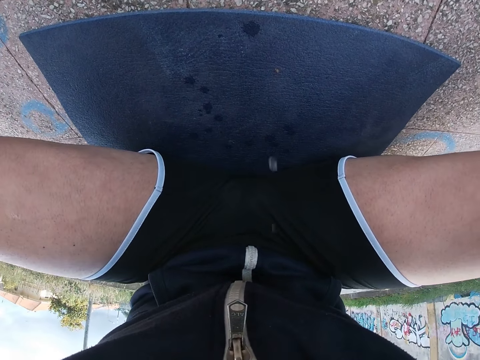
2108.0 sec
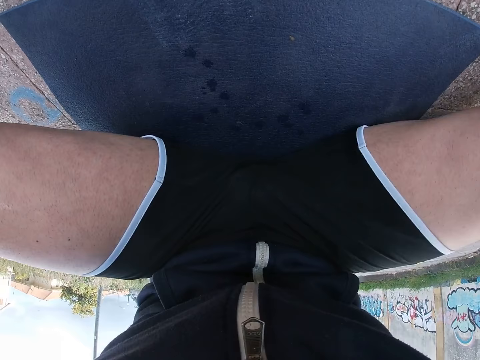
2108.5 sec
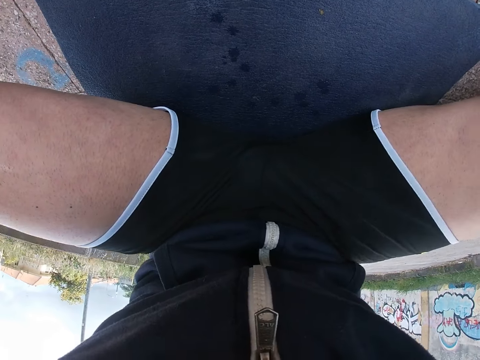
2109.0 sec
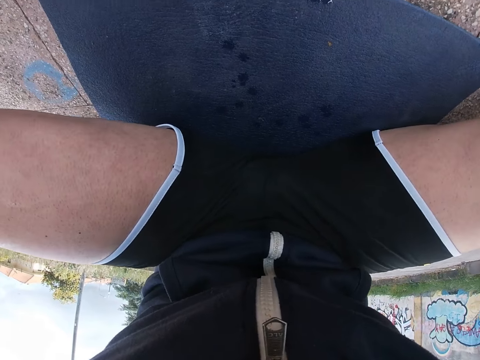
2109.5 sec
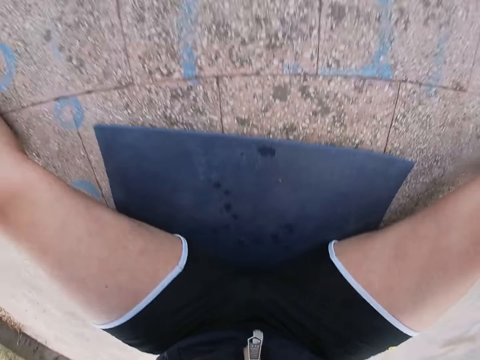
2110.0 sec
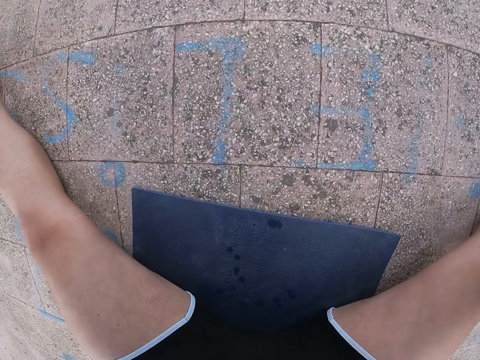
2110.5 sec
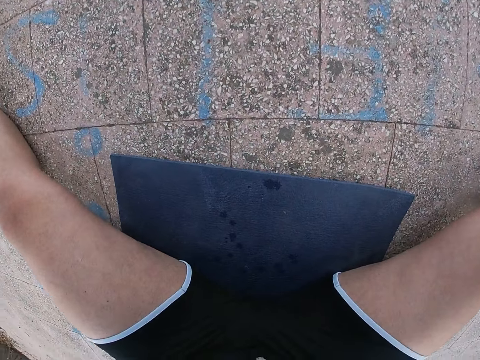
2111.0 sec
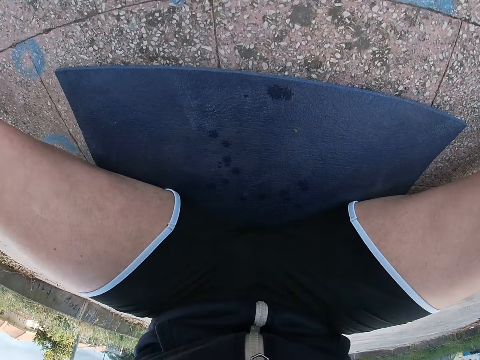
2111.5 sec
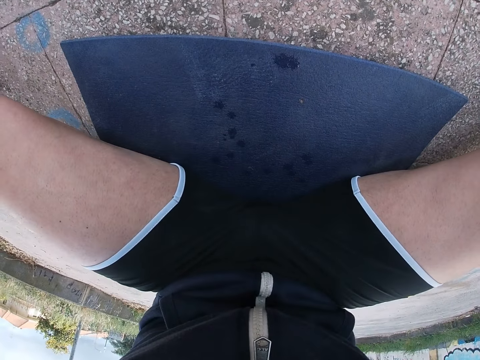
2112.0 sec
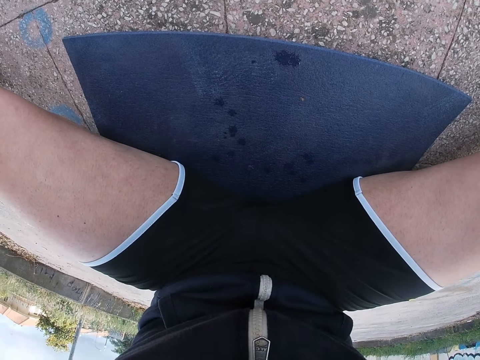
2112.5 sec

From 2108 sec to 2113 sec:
The camera wearer holds his legs.

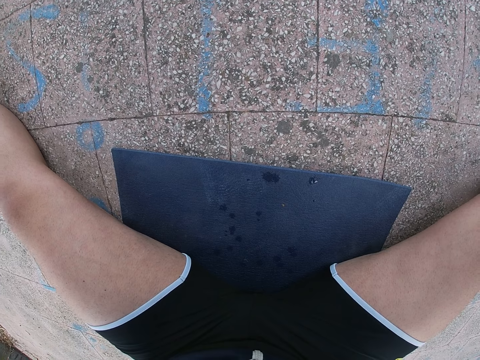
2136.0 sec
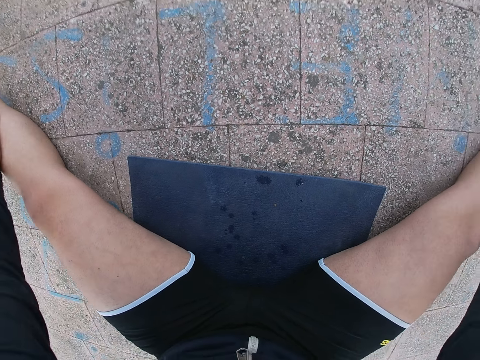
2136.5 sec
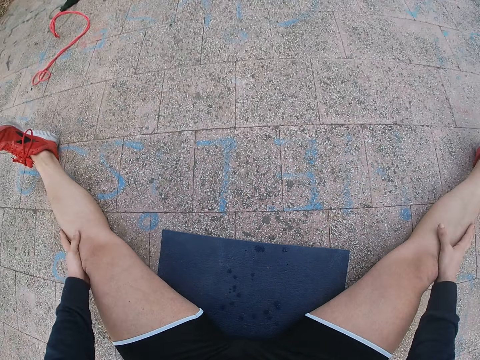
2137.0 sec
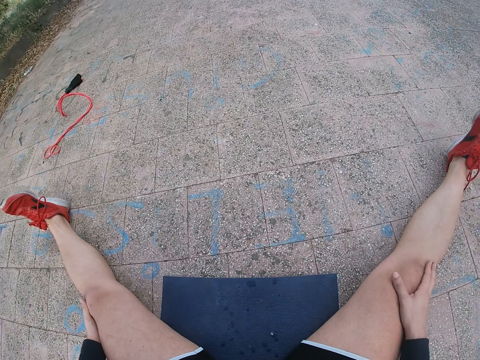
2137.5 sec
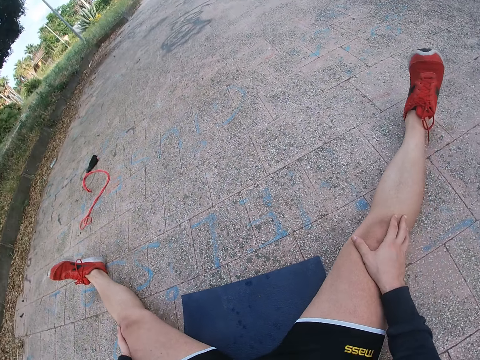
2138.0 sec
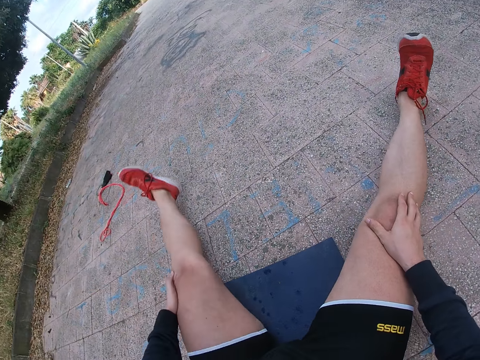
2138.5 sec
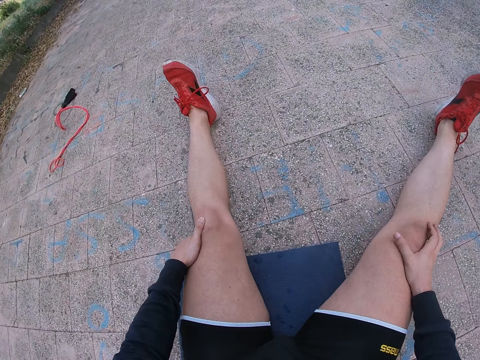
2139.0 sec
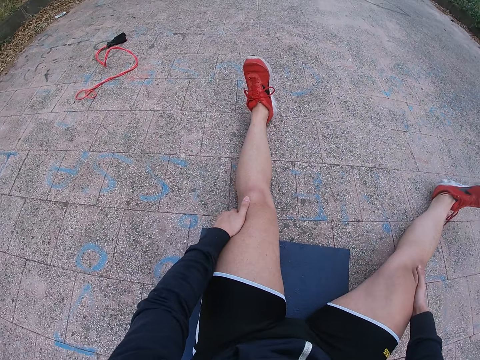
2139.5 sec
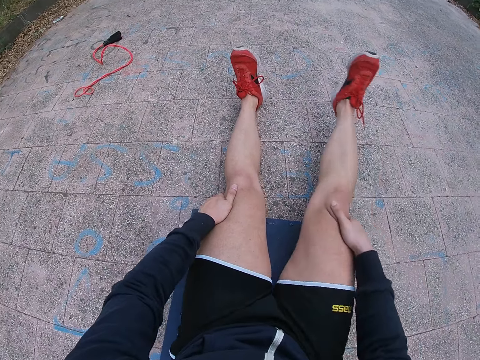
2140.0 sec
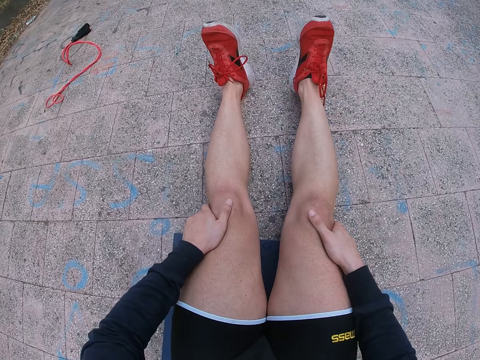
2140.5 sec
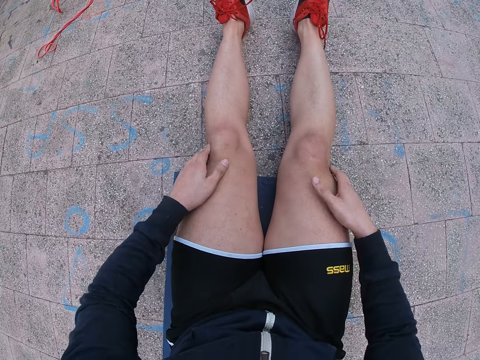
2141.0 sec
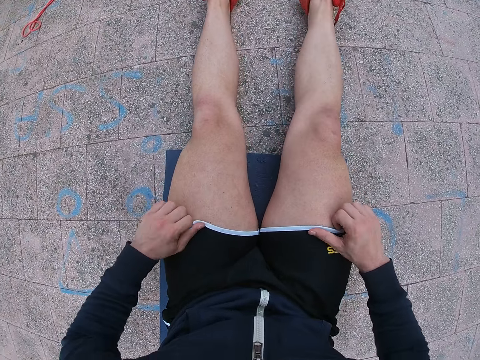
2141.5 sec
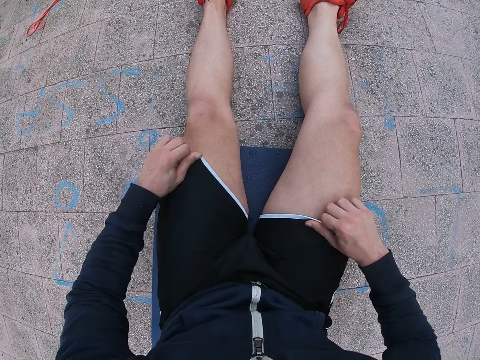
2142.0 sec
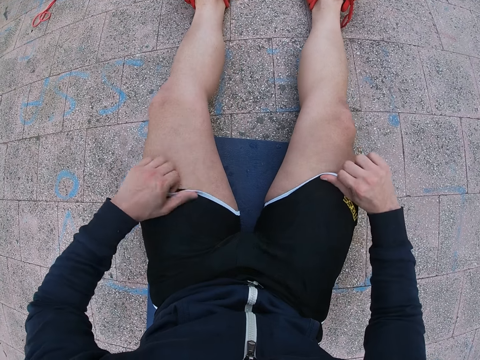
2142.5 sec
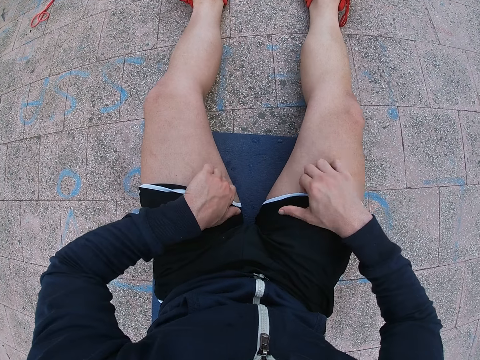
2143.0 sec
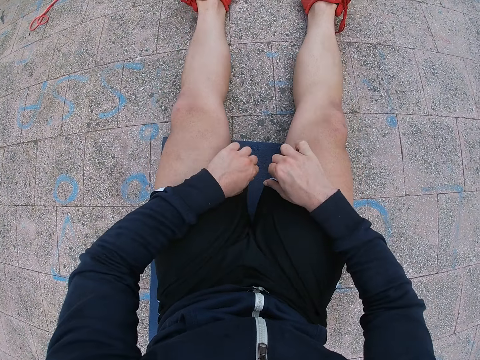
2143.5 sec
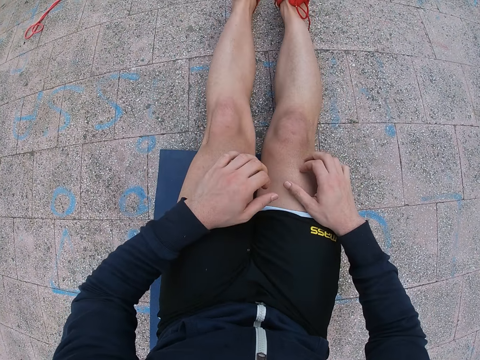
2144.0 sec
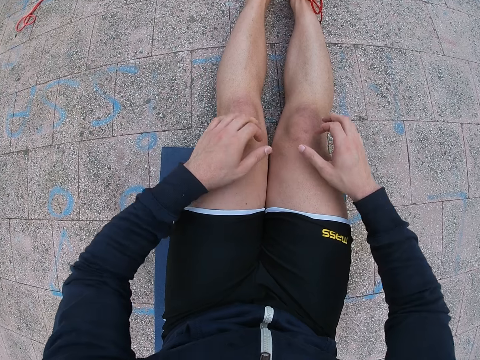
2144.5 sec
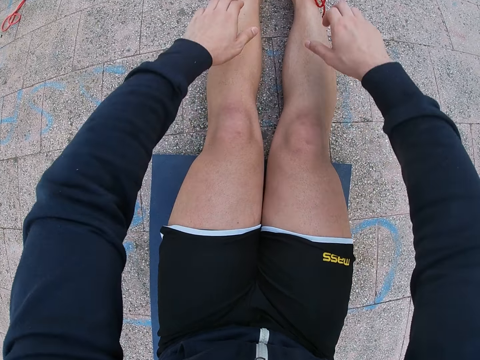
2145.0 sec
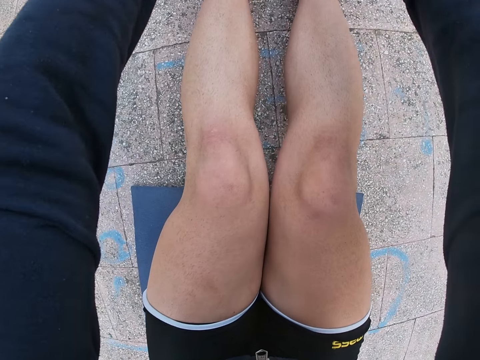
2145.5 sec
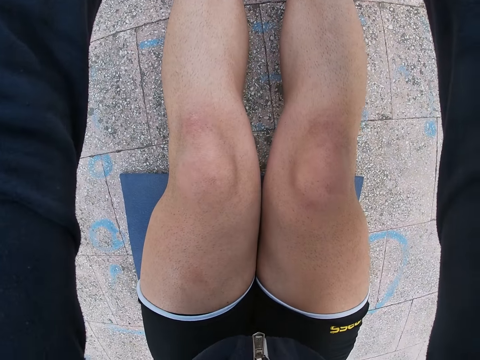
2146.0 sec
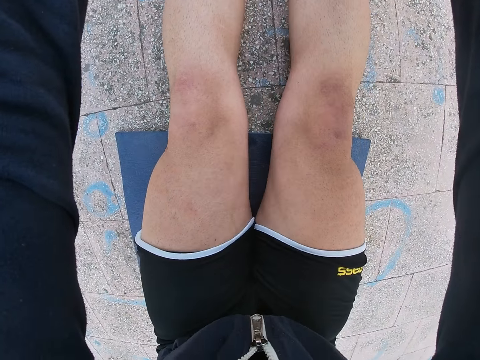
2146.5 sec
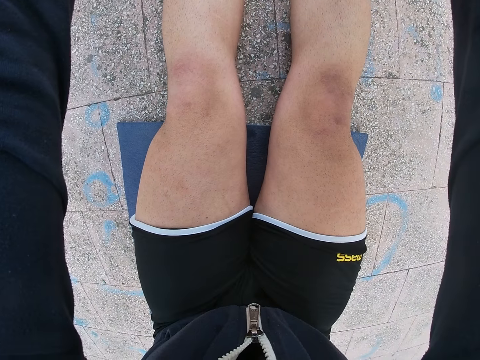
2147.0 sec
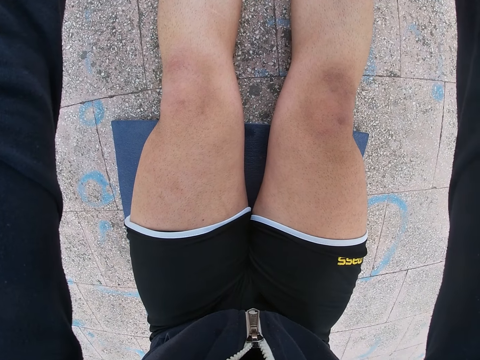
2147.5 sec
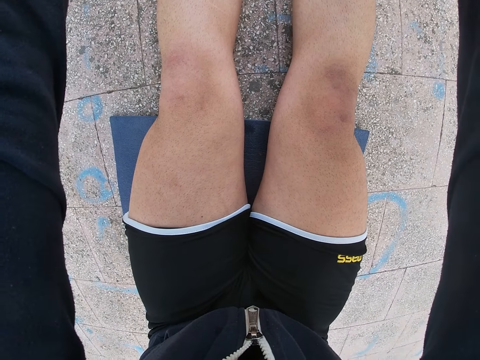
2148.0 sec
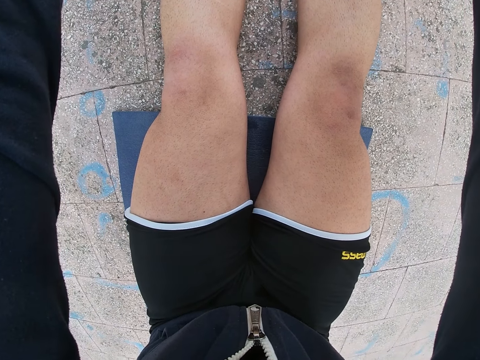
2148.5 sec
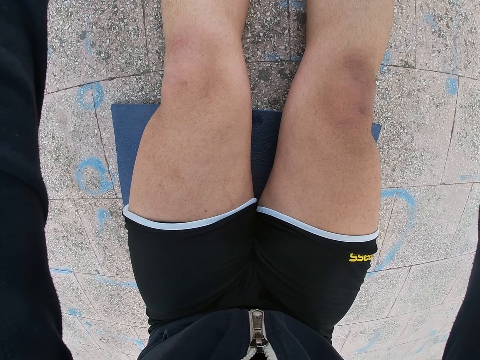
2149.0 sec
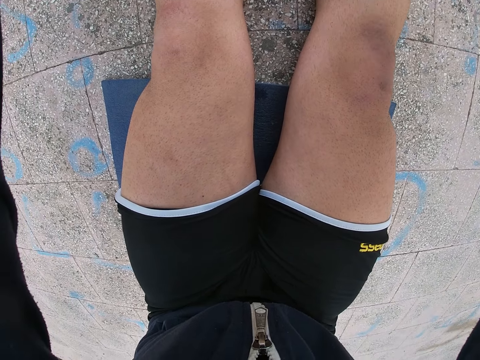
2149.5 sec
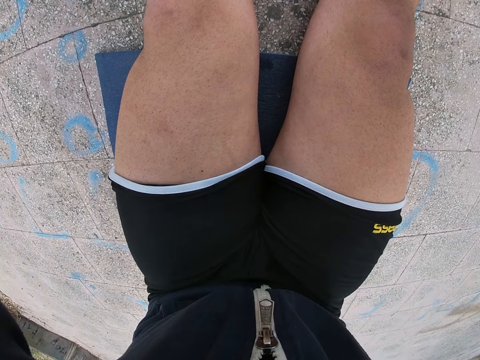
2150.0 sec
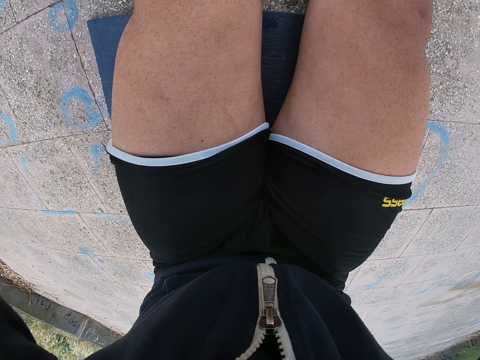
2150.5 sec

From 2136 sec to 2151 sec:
The camera wearer moves the legs on the floor. He puts his hands on his knees, pulls his left leg, and pulls his right leg. He pulls his shorts. He does exercise. He holds his feet with both hands.

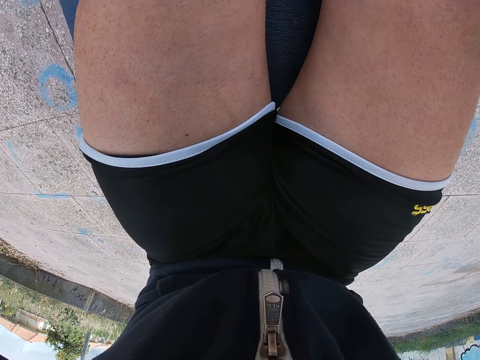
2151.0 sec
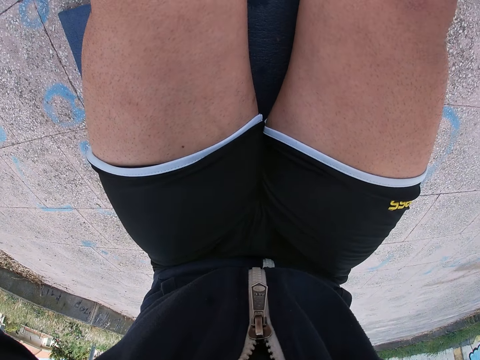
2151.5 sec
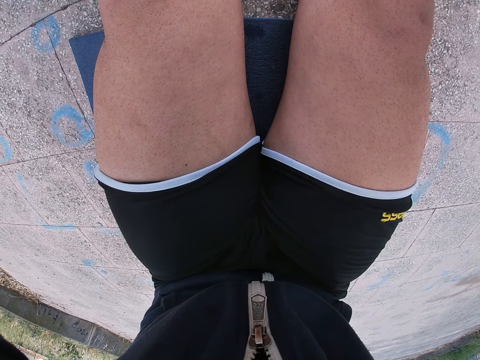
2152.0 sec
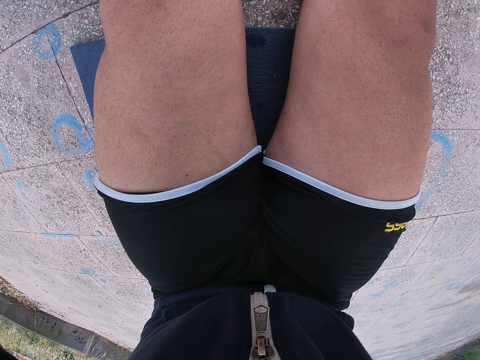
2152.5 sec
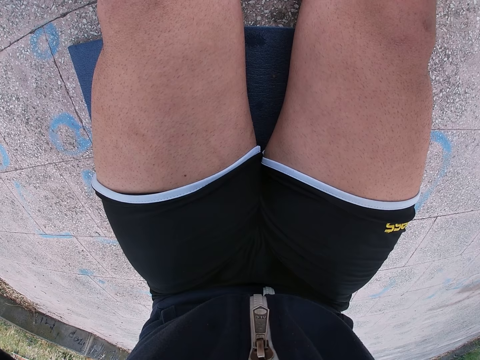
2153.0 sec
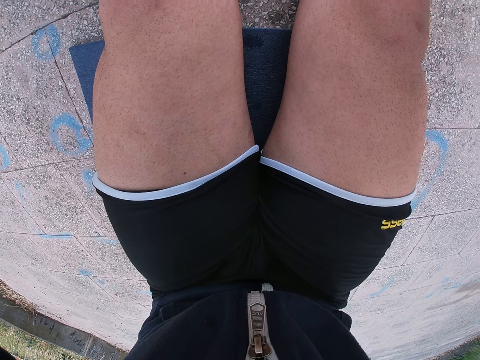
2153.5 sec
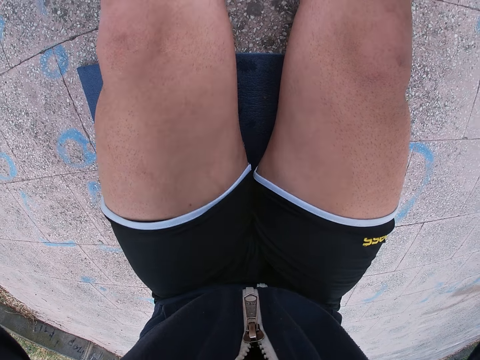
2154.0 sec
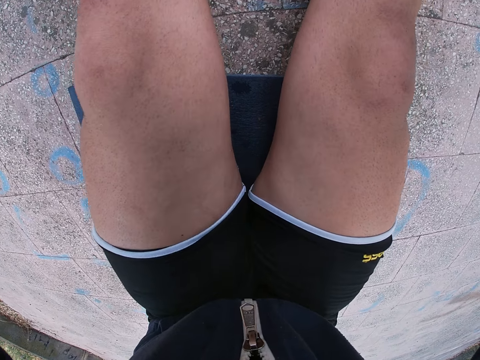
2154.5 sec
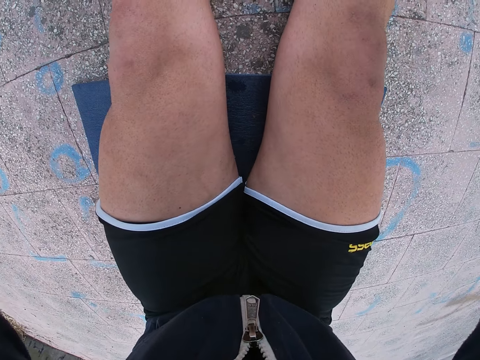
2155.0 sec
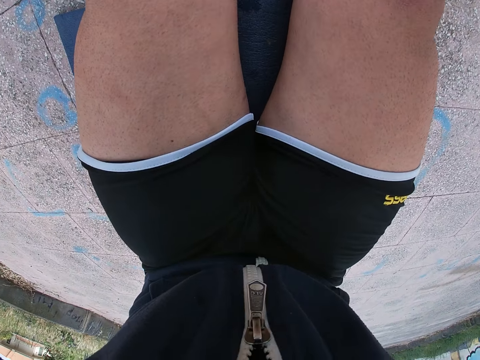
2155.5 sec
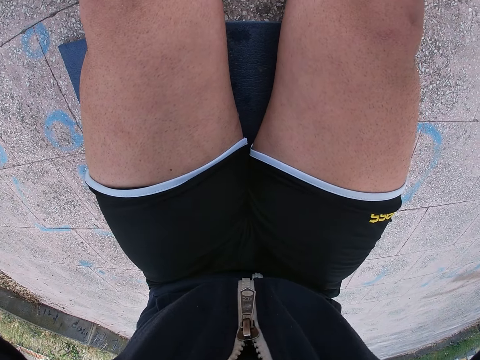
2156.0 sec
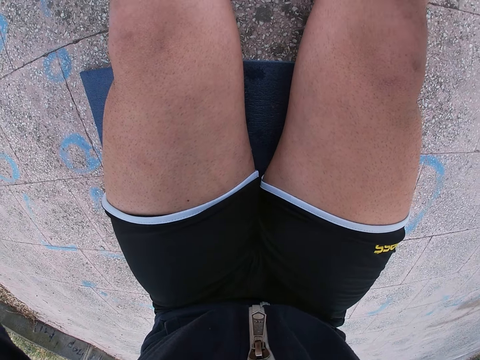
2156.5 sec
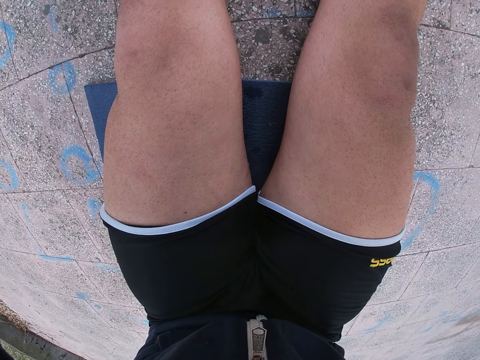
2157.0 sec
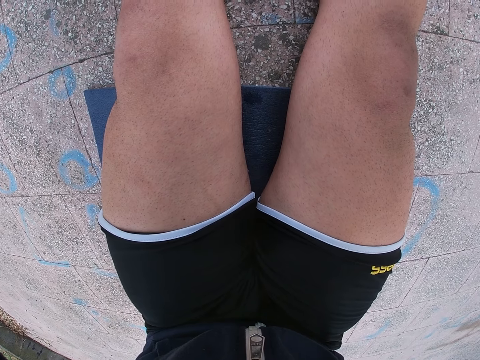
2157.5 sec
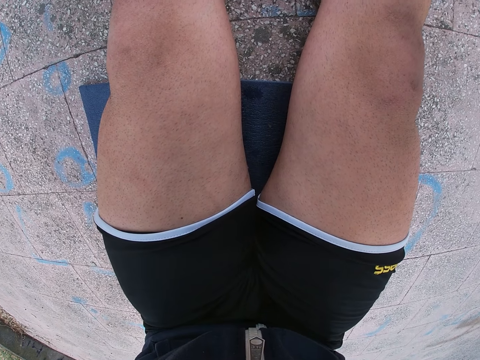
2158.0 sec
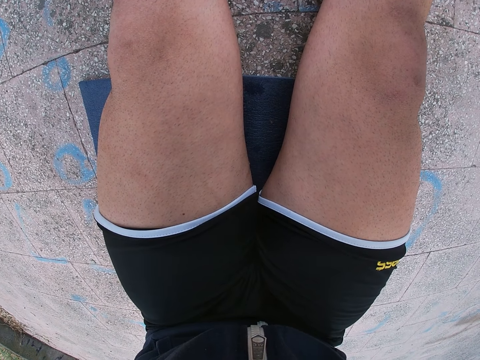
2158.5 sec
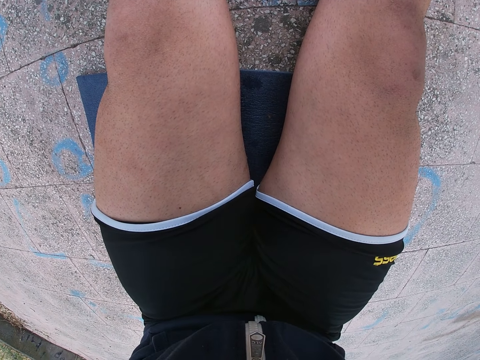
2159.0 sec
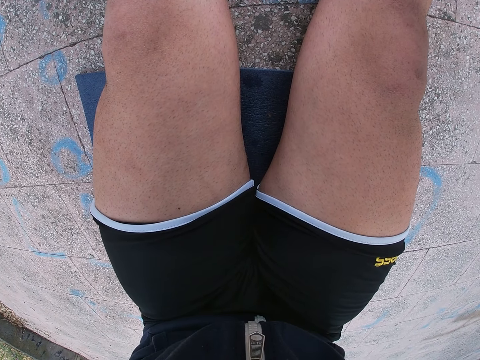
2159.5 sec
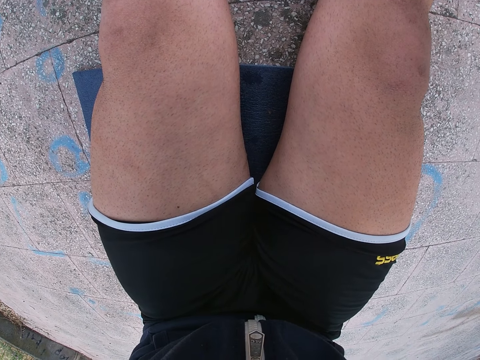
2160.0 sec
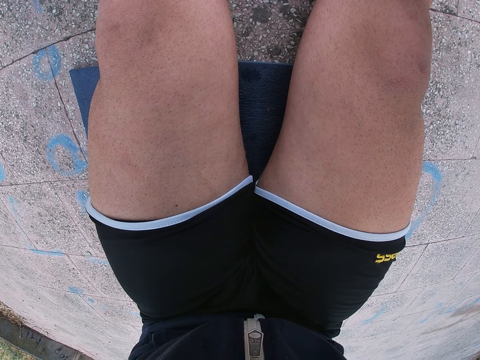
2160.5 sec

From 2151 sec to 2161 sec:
The camera wearer lifts his knees and drops his knees.
